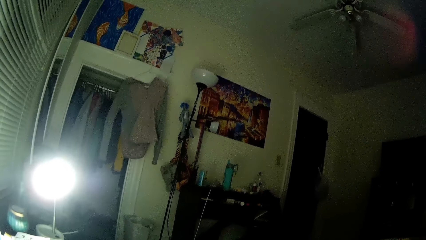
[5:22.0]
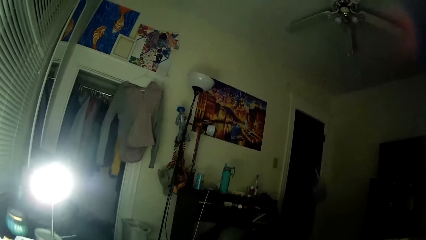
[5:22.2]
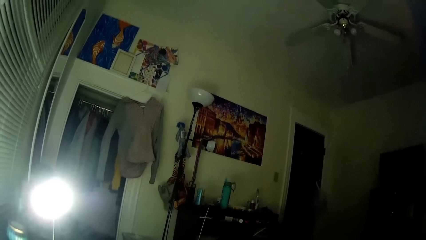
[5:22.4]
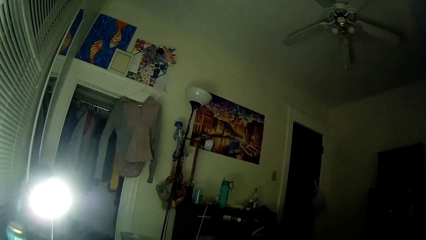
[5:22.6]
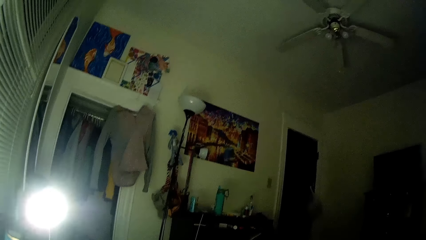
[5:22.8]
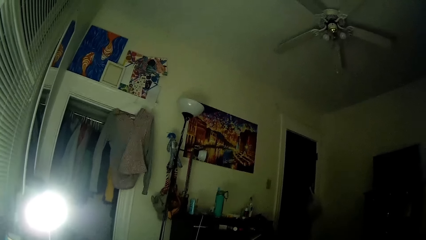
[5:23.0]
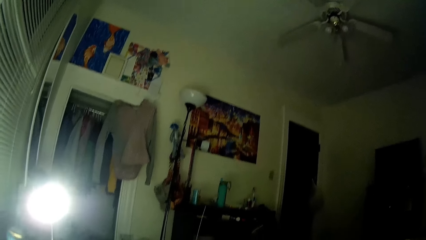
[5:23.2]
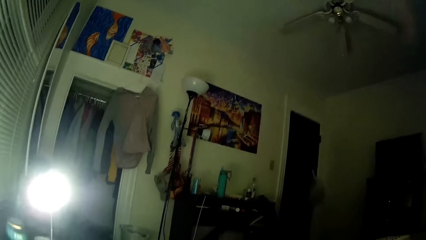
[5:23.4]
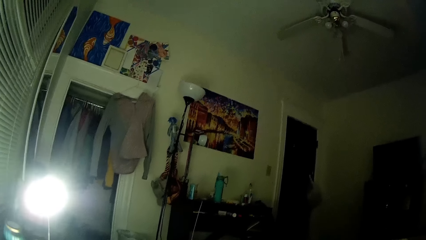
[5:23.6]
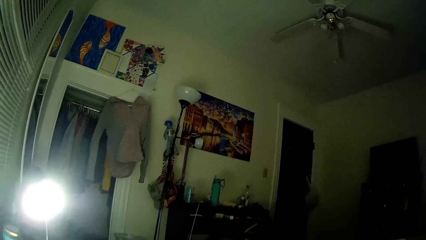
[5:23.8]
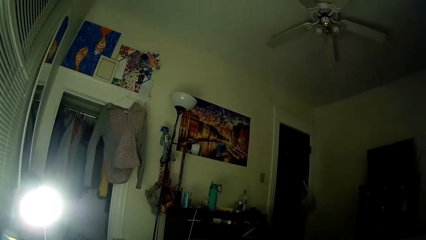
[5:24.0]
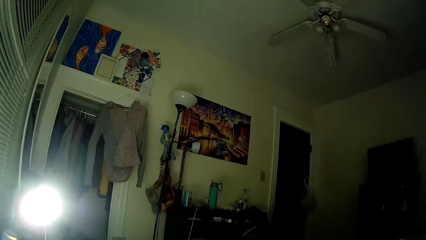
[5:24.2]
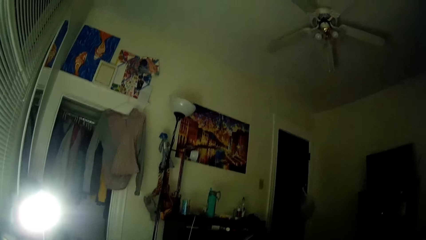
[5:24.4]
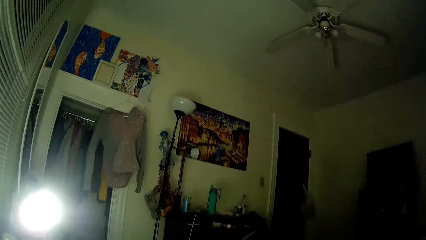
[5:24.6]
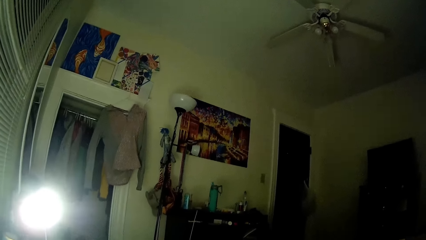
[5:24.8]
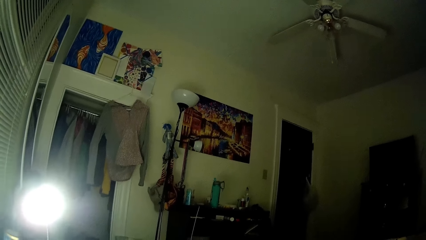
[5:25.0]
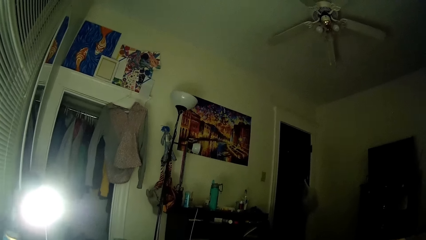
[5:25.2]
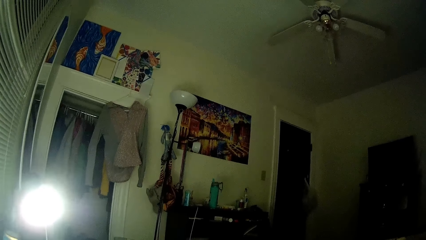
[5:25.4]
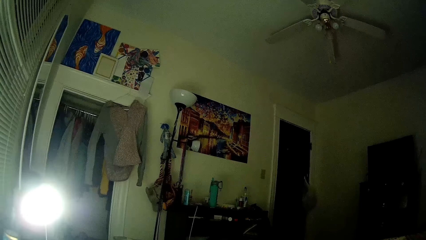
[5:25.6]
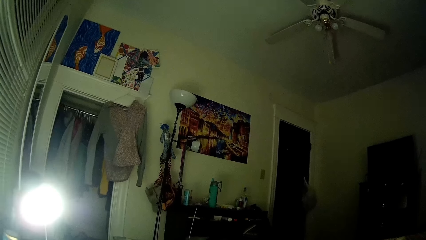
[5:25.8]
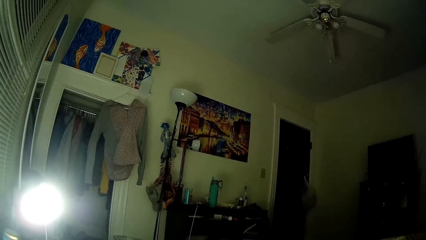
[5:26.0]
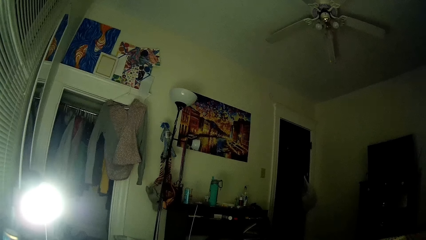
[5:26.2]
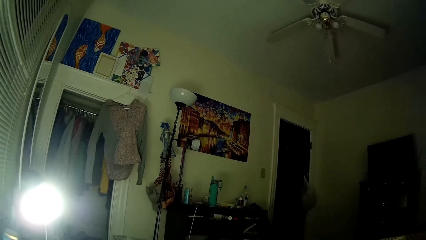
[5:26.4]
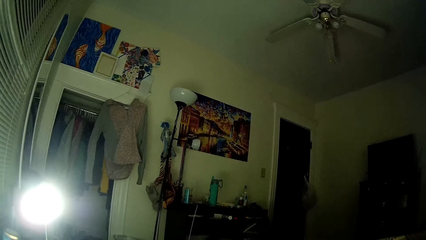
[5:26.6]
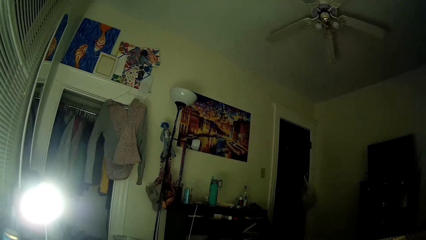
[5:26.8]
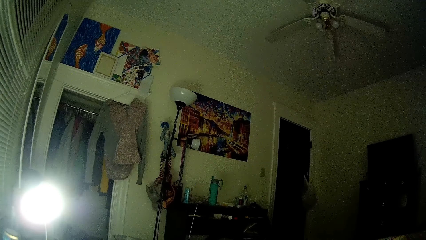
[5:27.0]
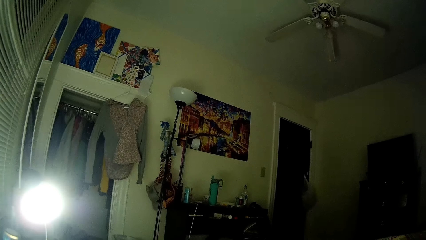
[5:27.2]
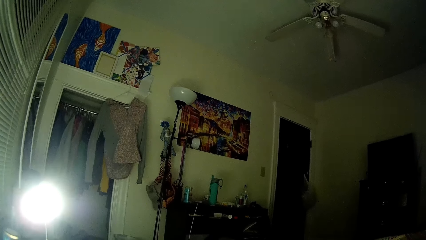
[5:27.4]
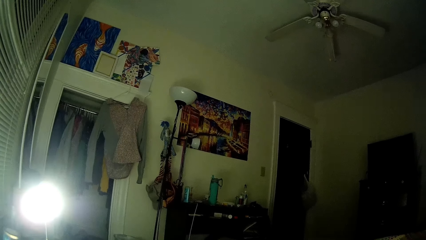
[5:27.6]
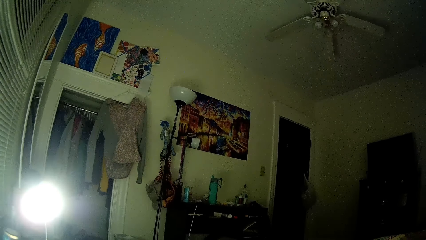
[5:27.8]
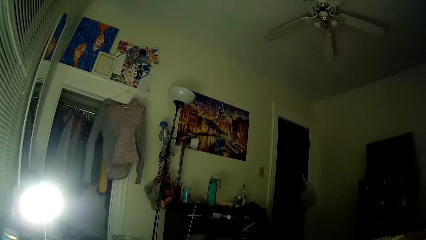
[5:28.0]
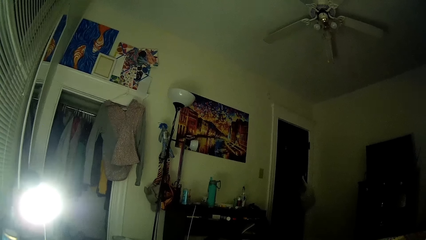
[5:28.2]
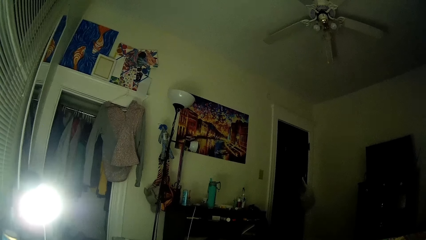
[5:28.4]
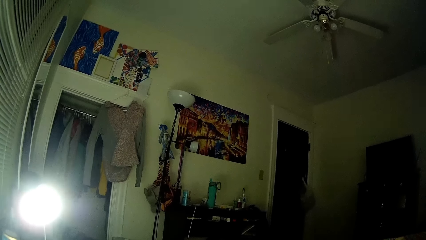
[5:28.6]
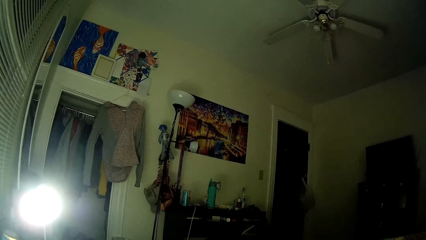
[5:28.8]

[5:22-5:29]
The camera wearer looks around.

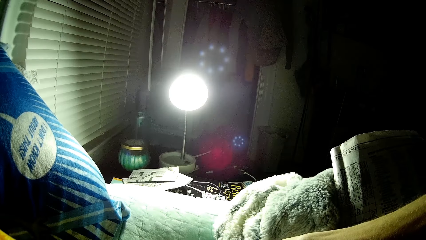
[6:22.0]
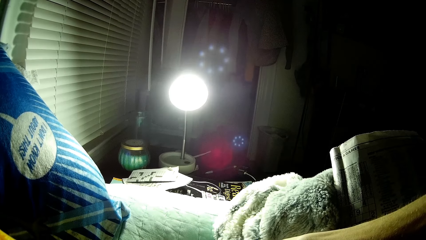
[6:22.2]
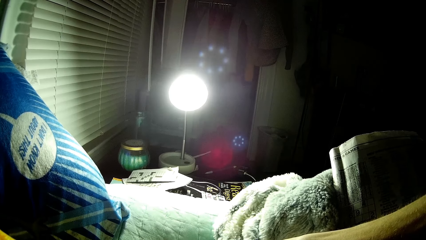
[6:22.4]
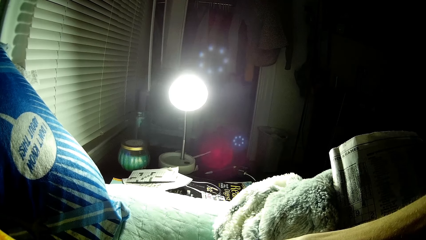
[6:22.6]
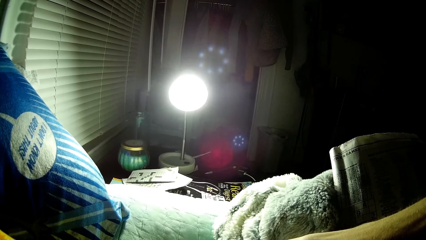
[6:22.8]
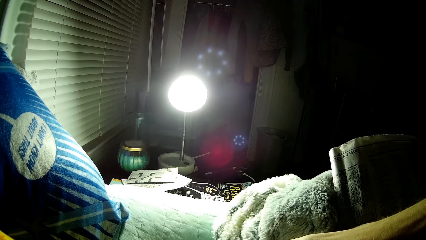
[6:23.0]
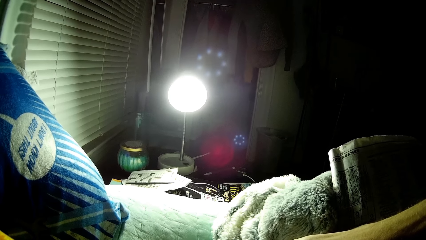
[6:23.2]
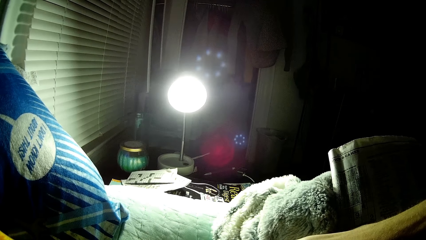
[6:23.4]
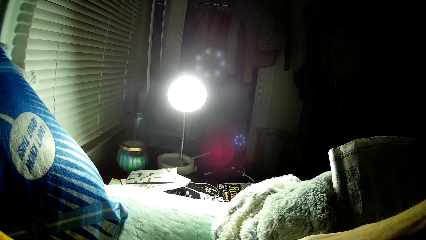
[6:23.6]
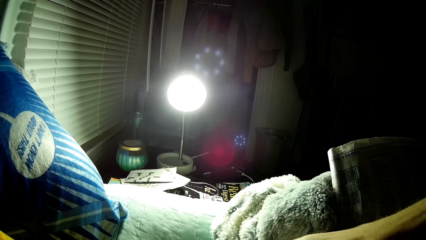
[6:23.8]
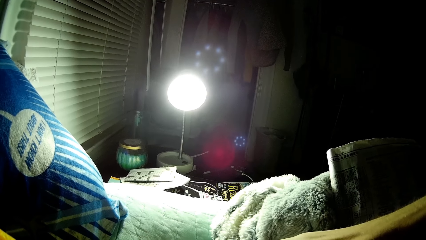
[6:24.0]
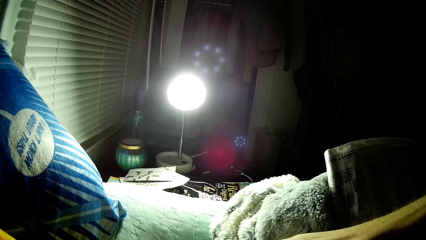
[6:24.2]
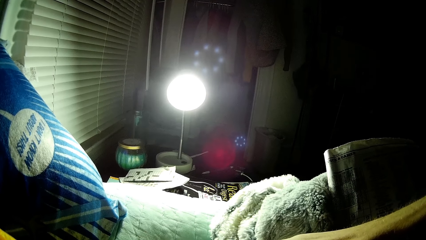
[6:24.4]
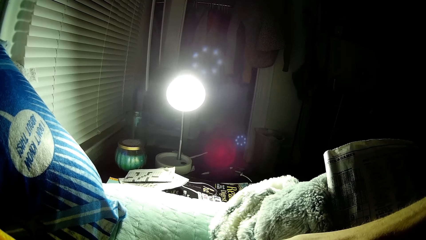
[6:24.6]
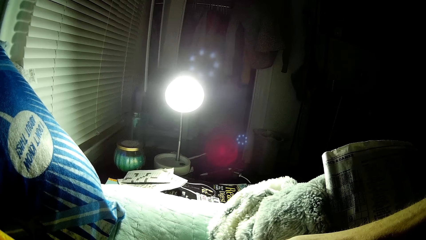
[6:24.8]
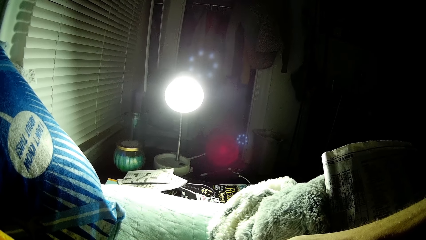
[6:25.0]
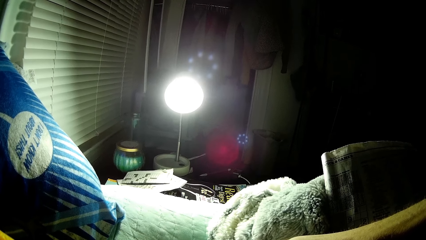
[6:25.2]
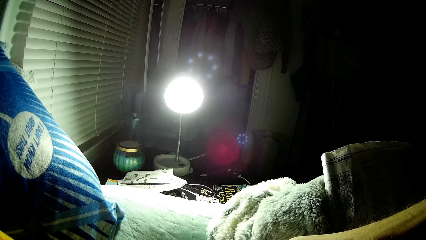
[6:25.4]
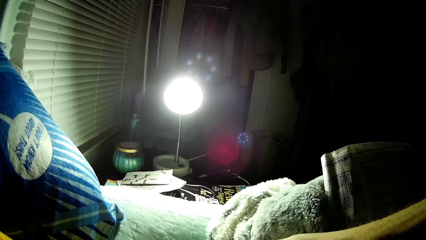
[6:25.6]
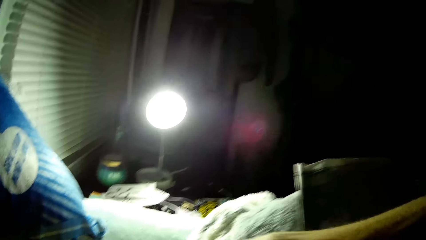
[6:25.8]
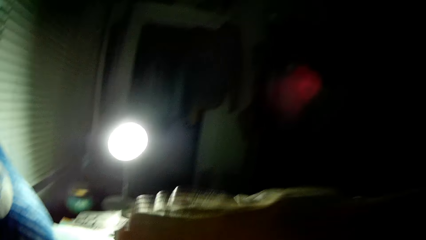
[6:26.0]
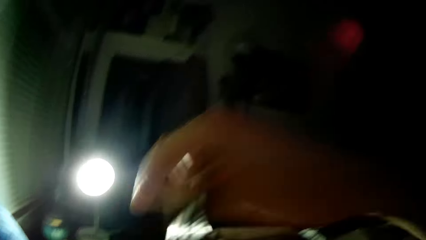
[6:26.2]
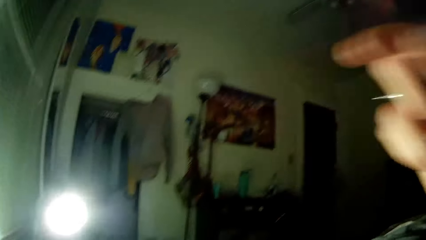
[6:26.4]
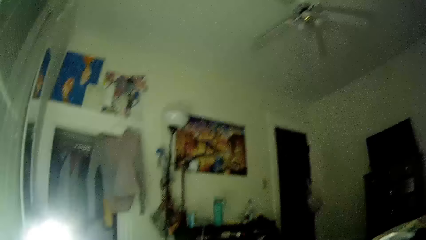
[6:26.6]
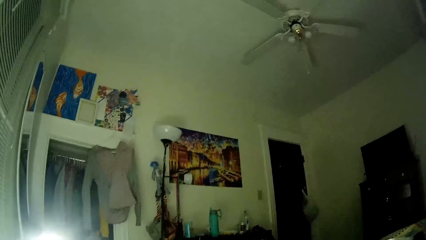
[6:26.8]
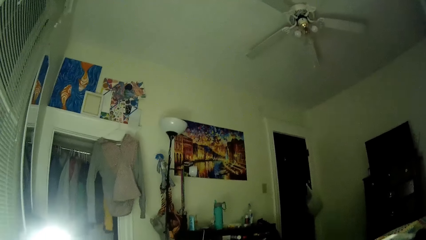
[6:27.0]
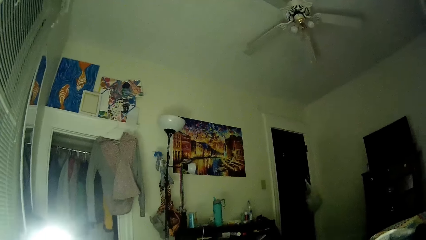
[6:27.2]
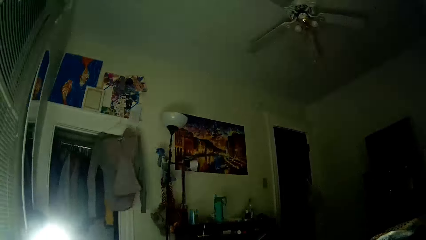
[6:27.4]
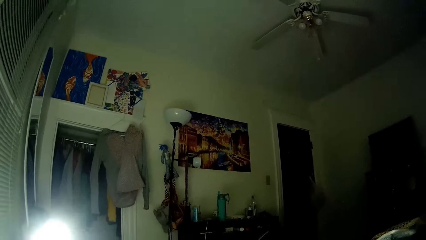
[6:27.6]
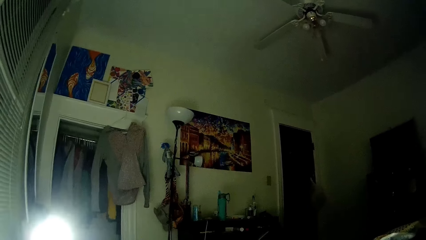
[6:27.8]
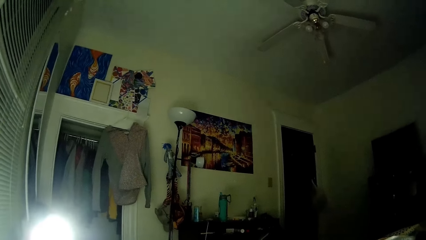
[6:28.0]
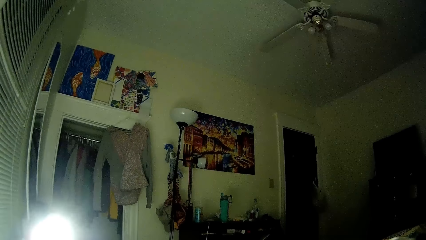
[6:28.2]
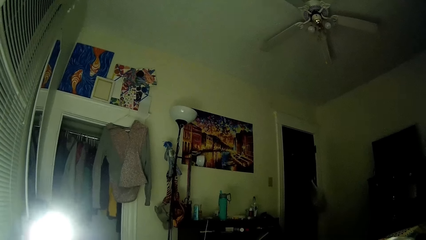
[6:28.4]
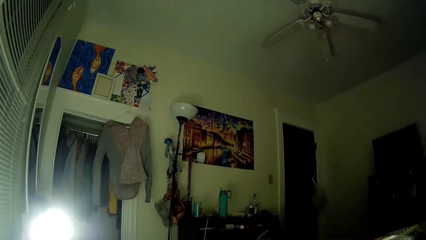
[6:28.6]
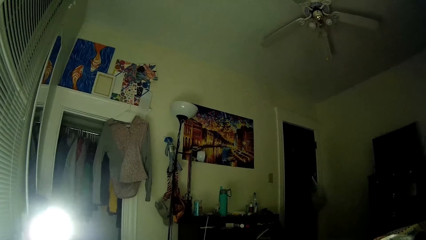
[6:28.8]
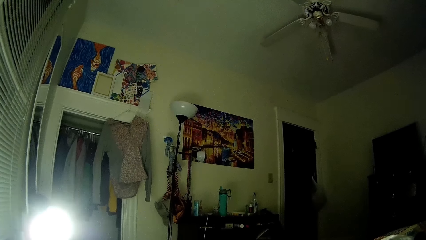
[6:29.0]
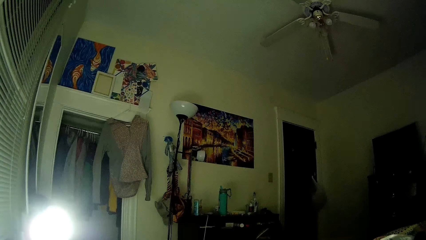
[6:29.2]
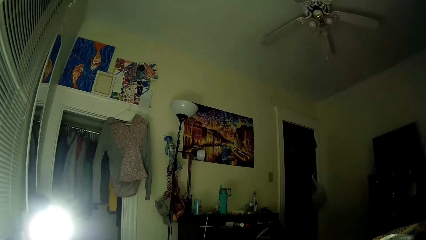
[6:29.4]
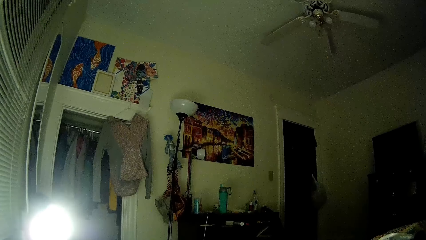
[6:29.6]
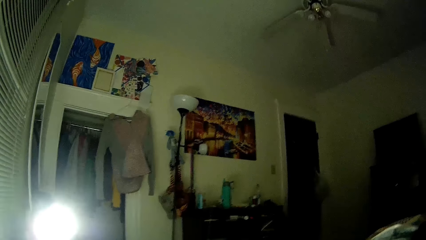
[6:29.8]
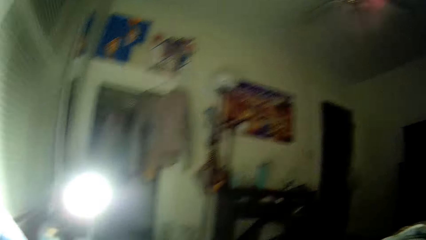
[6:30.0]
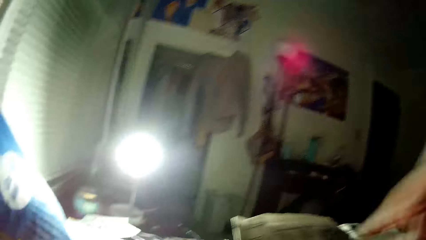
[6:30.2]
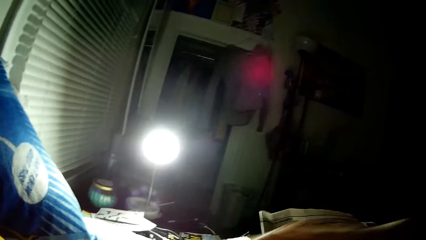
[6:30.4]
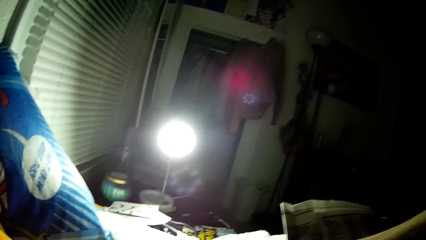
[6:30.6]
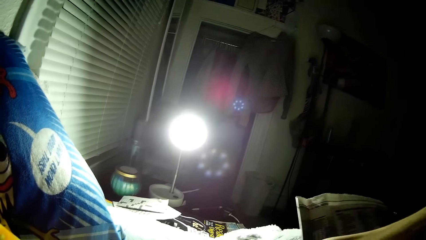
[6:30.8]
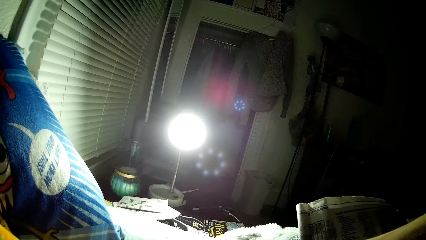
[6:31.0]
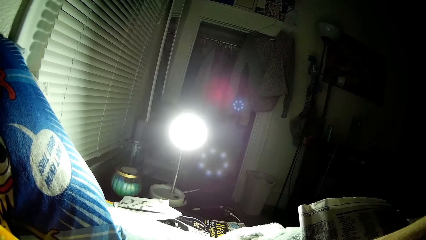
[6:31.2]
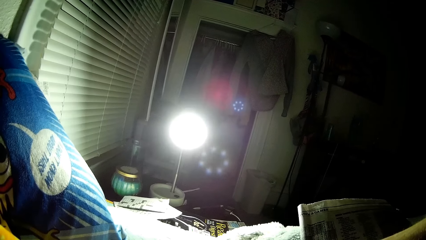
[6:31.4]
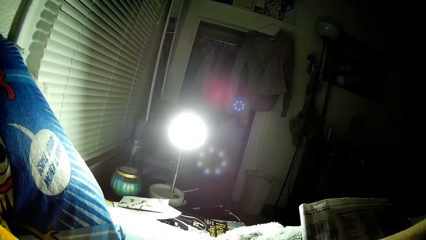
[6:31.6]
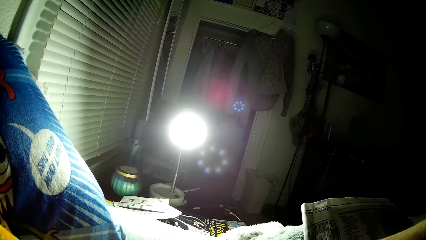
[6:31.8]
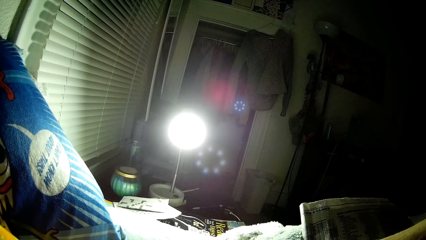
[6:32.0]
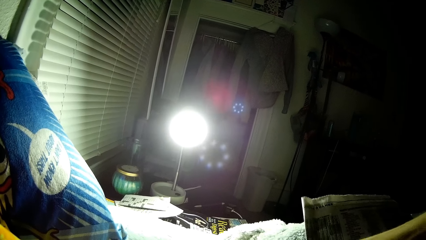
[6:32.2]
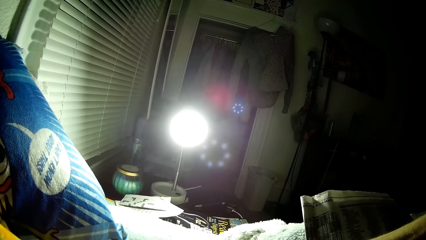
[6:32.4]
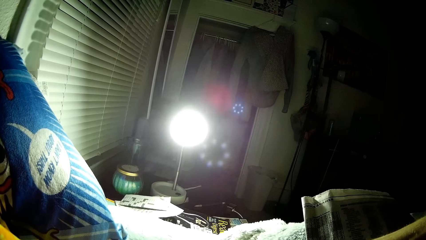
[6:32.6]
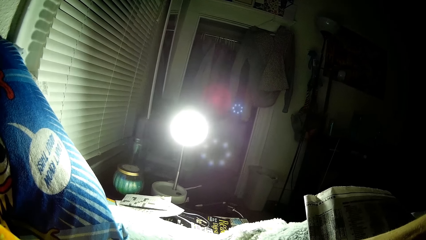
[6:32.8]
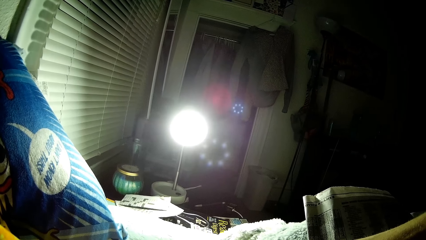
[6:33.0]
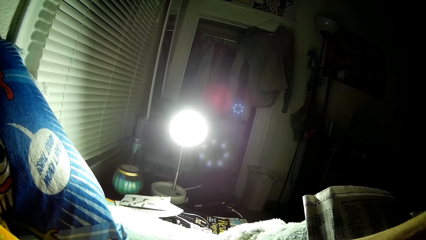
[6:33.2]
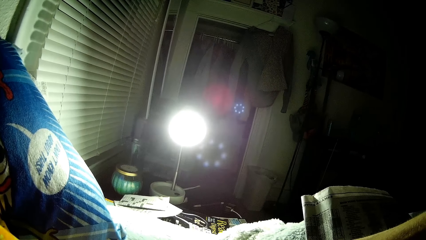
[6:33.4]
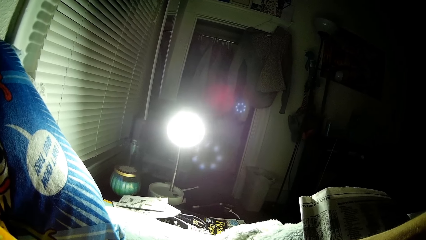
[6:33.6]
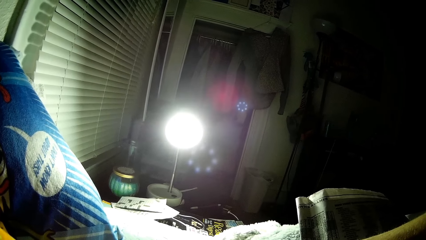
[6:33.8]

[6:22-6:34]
The camera wearer reads a magazine. He puts his hands up. He reads the magazine.
